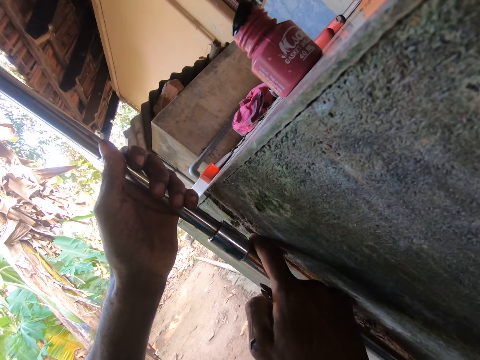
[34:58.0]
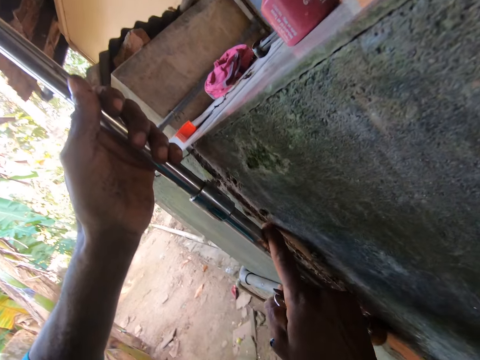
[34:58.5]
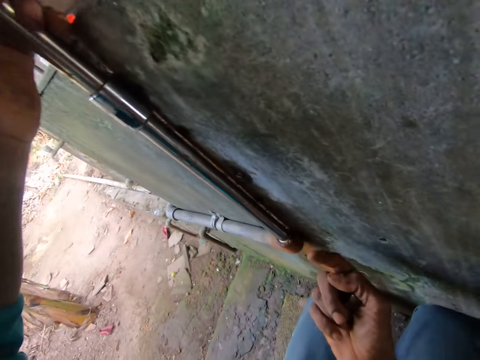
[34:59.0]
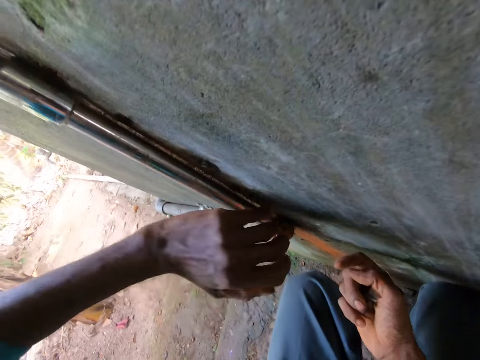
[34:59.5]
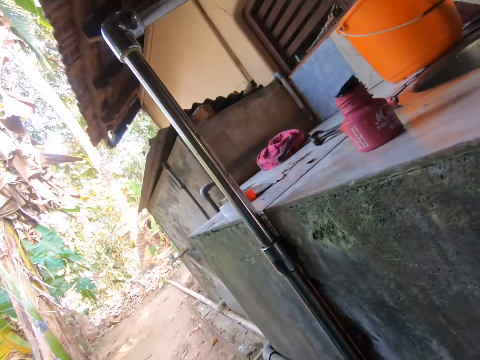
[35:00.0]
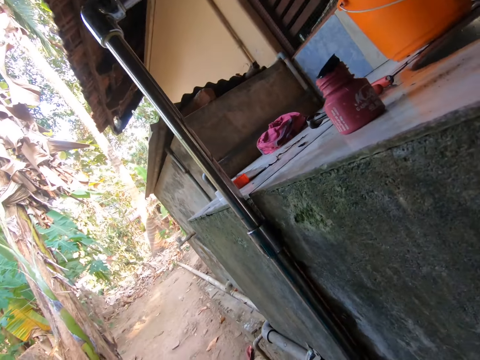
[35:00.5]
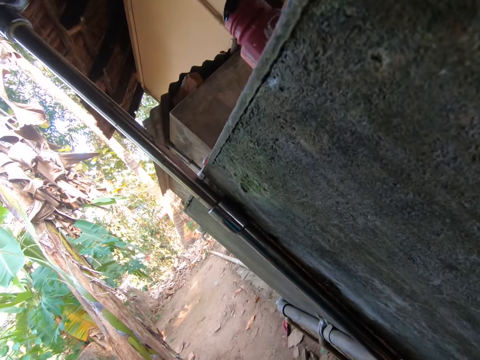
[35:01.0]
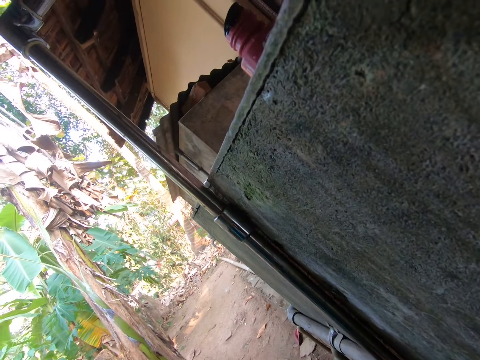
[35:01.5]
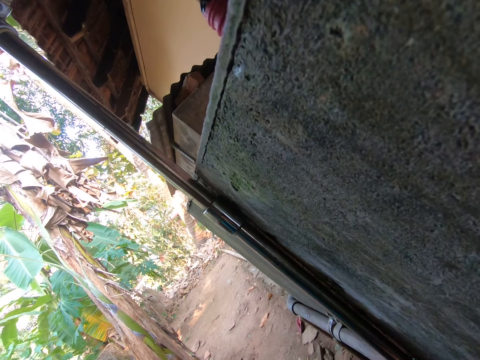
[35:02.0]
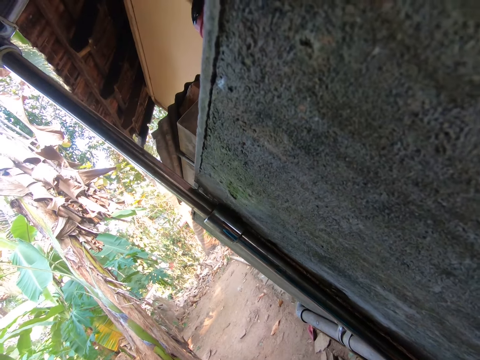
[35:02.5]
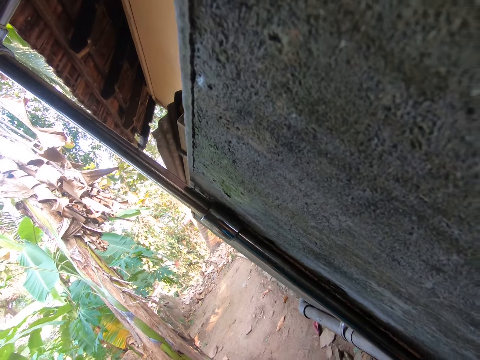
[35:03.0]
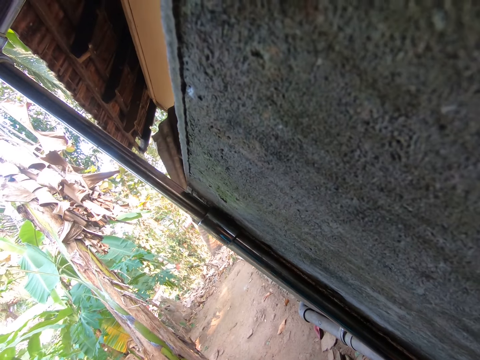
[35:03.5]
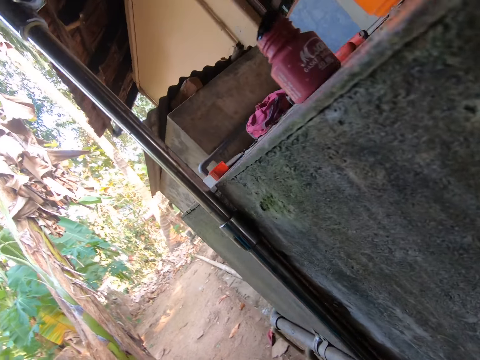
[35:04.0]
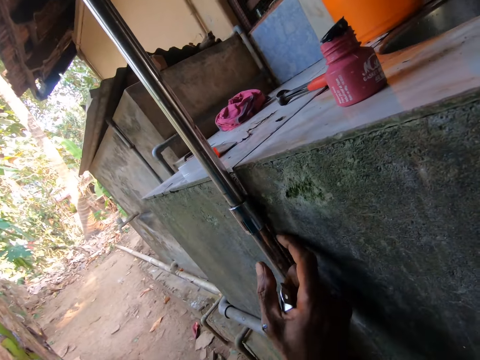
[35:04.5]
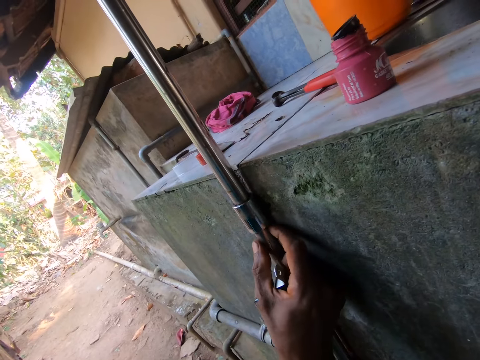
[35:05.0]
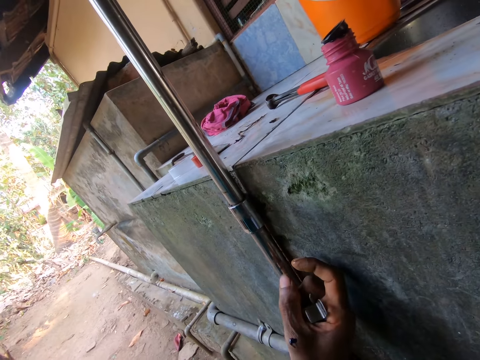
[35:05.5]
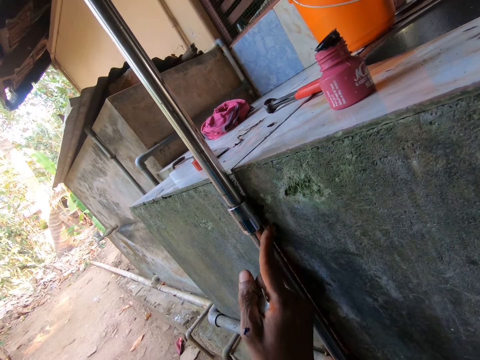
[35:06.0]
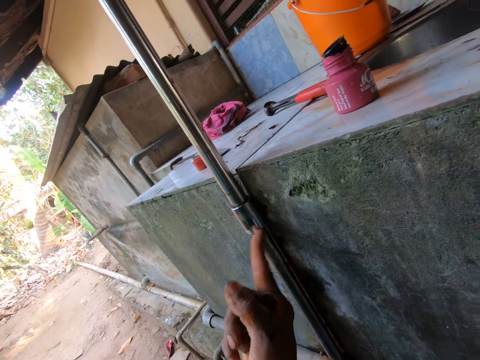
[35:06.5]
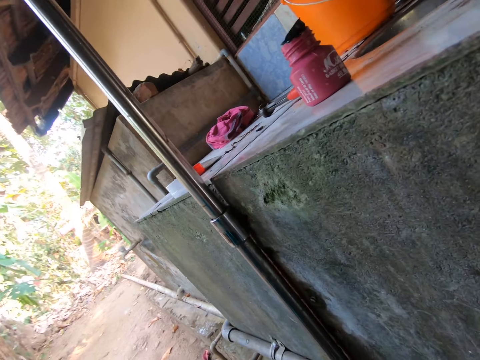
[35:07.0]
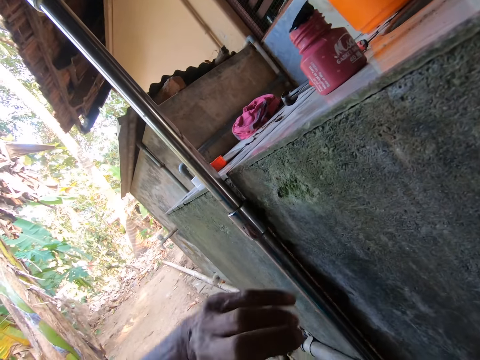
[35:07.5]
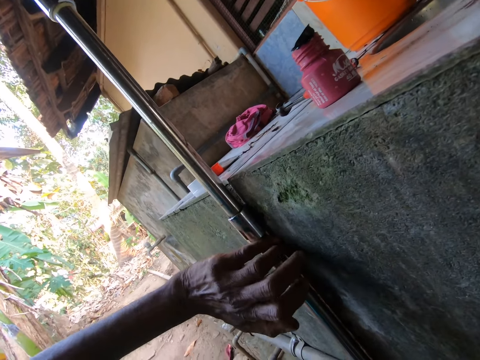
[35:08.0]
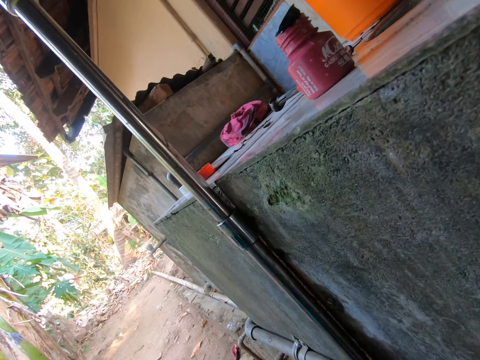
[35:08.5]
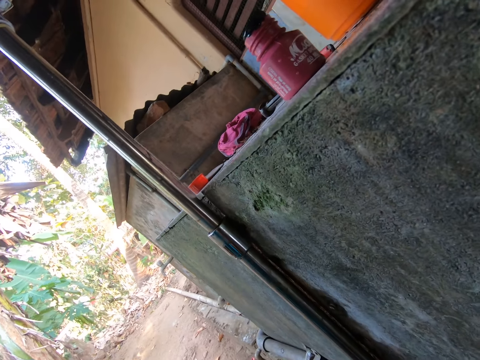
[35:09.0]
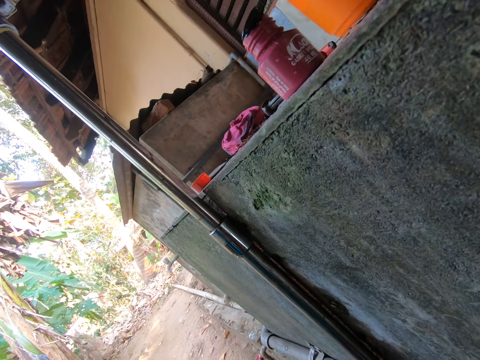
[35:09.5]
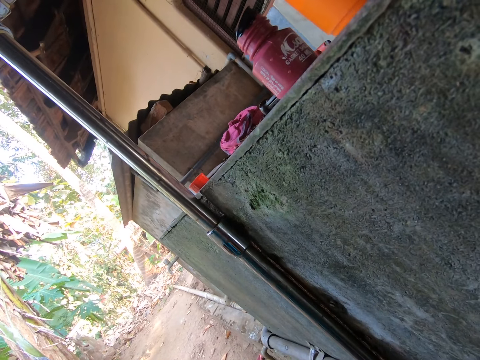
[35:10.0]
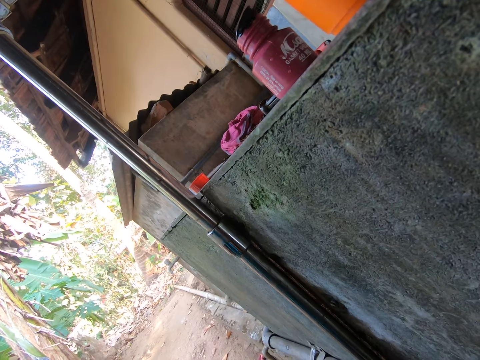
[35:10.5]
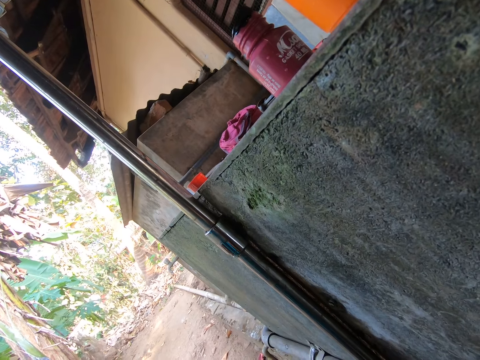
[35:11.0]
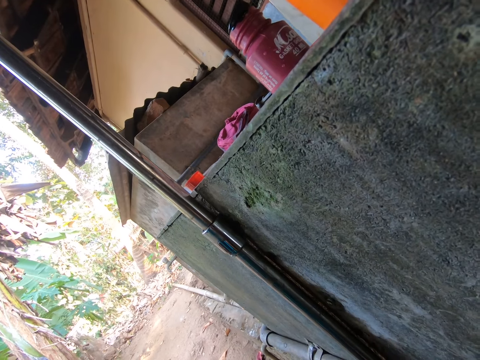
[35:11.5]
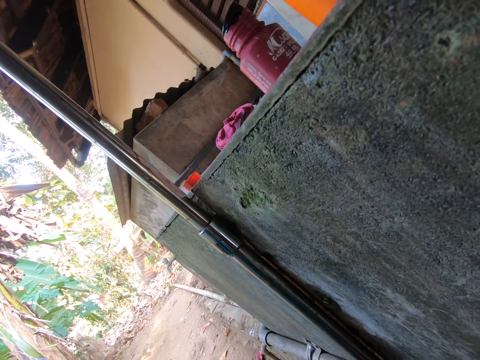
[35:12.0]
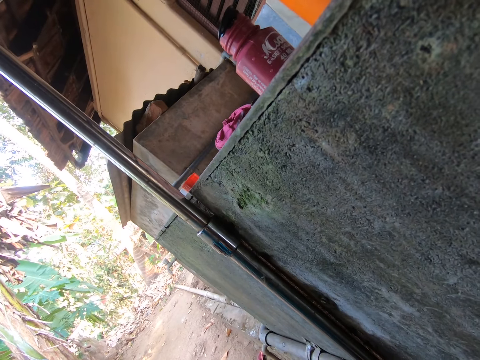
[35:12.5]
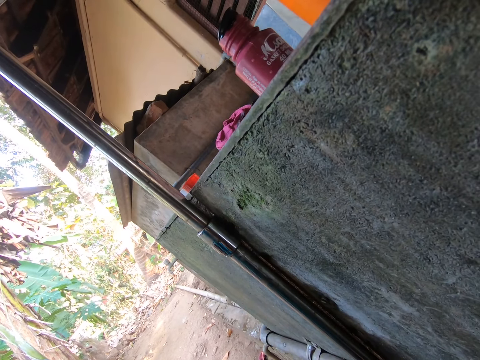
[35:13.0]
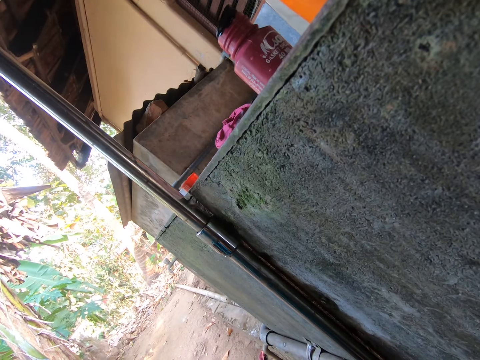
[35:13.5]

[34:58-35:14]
The camera wearer touches the metal pipe with his right hand. He checks his index finger. He looks around the metal pipe. He touches the metal pipe with his right hand. He touches the metal pipe with his left hand. He stares at the metal pipe.

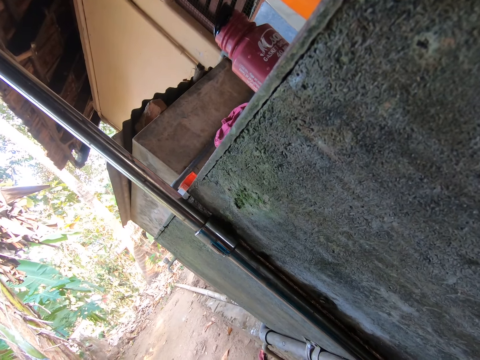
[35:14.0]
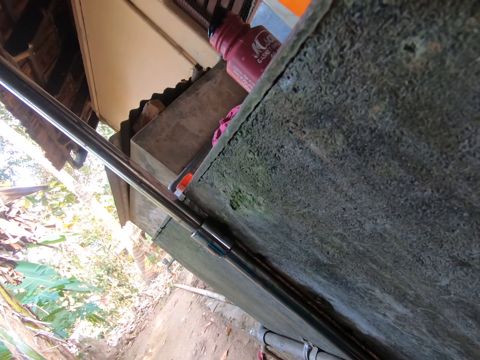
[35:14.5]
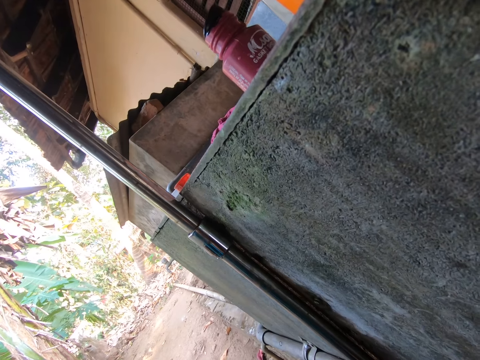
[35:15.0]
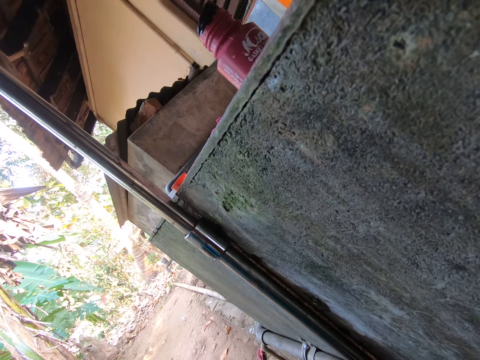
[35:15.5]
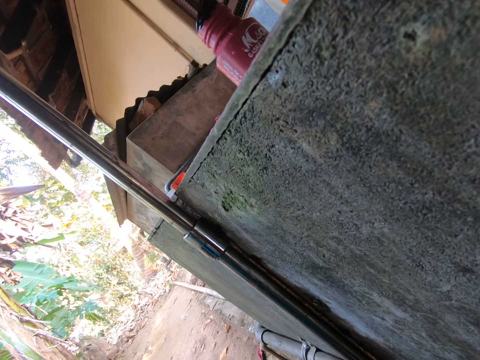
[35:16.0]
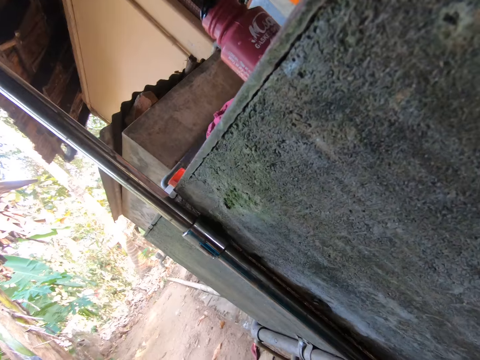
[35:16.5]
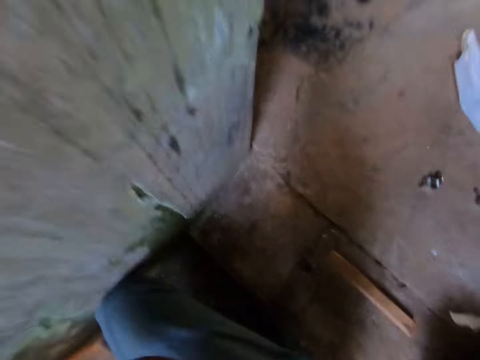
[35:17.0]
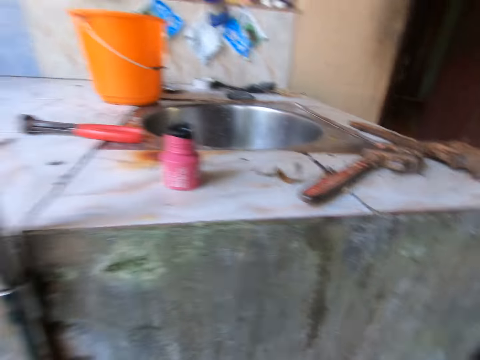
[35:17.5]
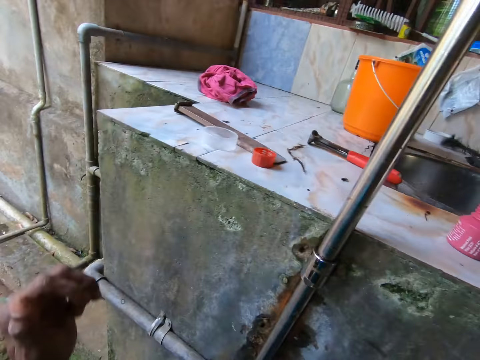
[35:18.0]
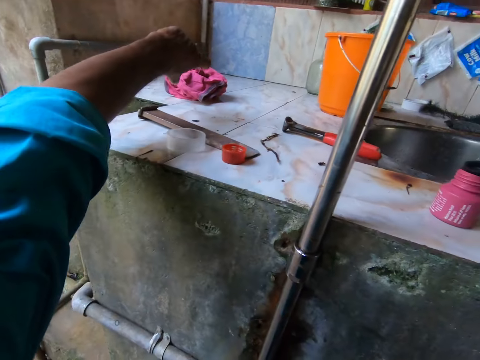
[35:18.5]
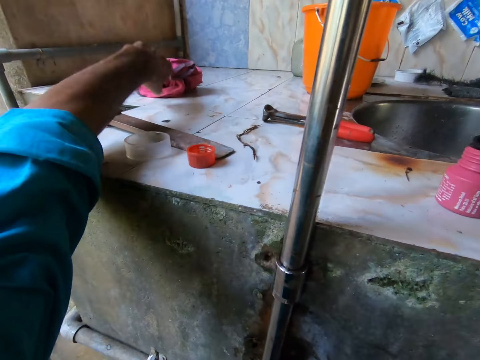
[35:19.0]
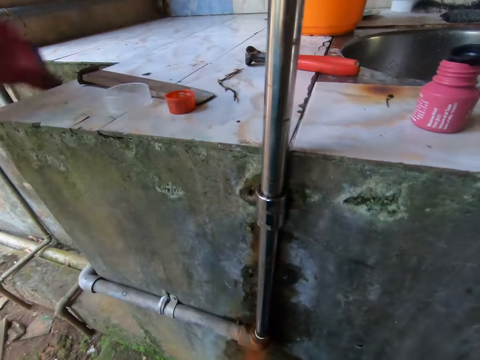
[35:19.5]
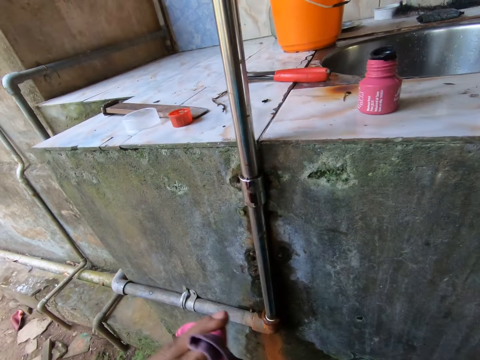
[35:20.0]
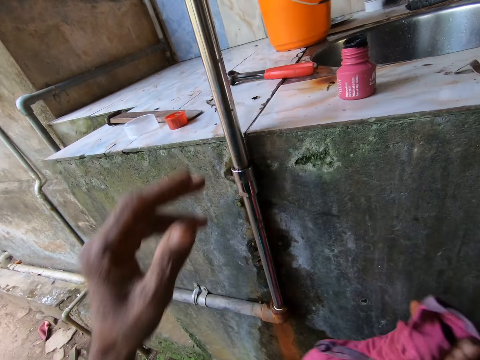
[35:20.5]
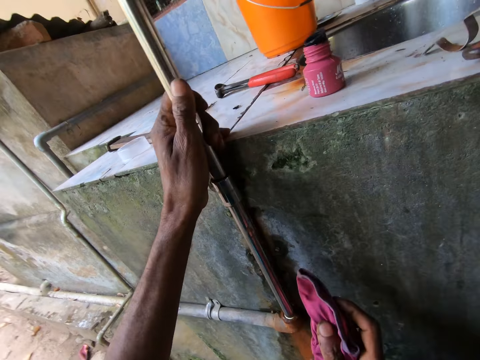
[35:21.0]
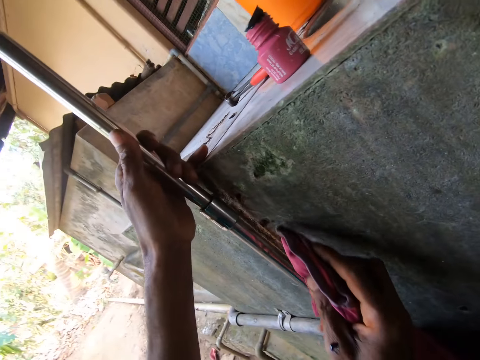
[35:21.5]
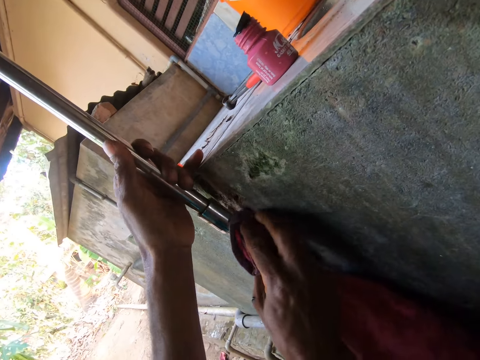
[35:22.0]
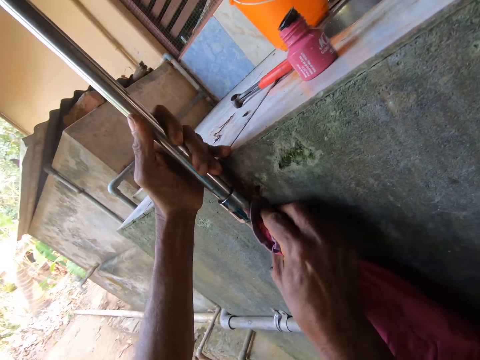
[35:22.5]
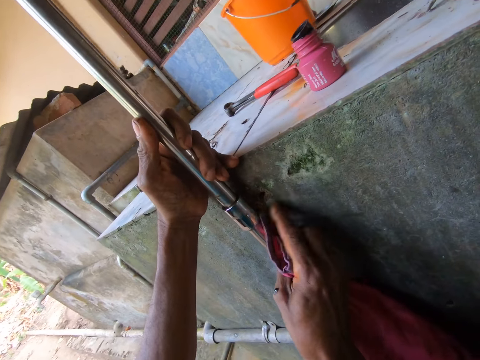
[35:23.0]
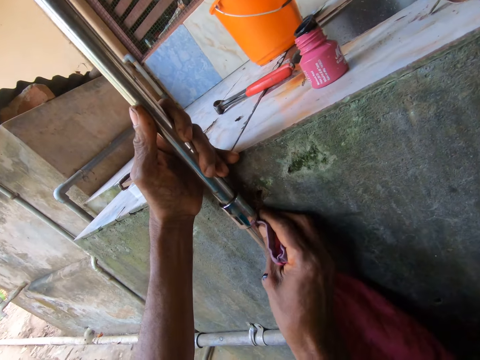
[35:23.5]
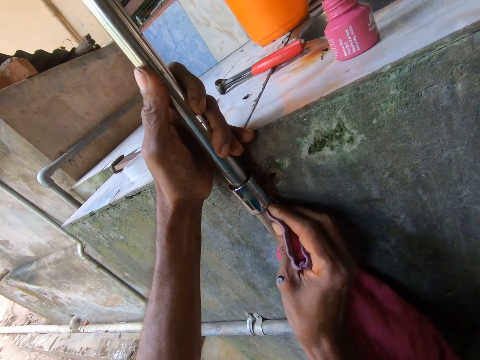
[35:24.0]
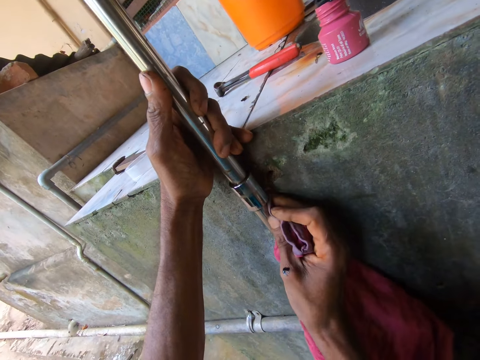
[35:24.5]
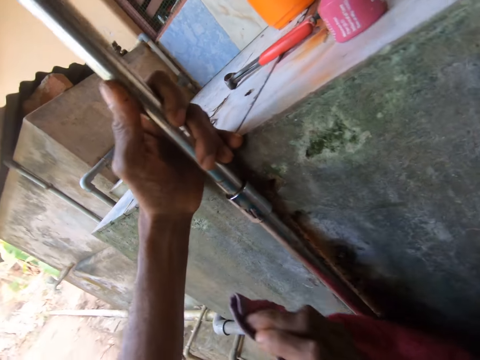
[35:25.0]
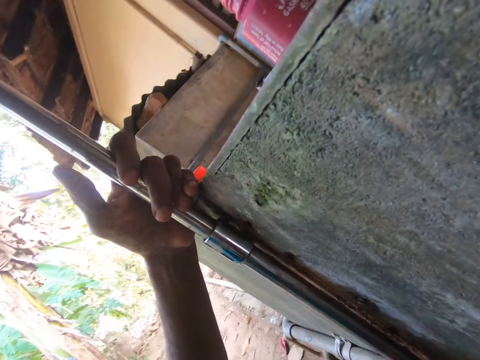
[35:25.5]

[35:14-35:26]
The camera wearer looks around the floor. He looks around the sink table. He picks the rag from the sink tile with his left hand. He passes the rag from his left hand to his right hand. He holds the metal pipe with his left hand. He pulls the metal pipe from a wall. He cleans the pipe with the rag in his right hand.
